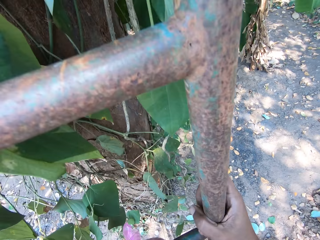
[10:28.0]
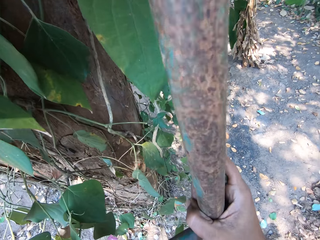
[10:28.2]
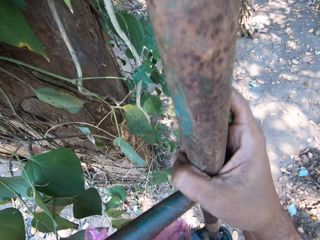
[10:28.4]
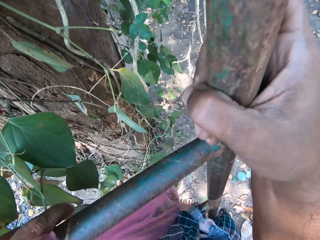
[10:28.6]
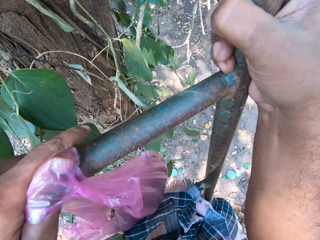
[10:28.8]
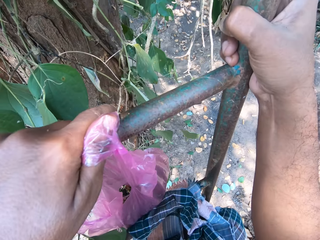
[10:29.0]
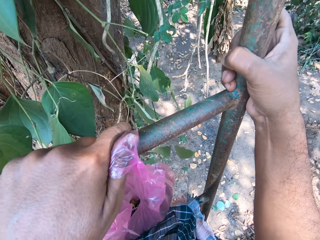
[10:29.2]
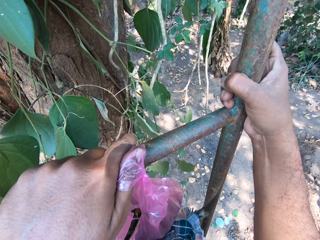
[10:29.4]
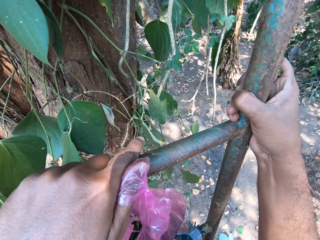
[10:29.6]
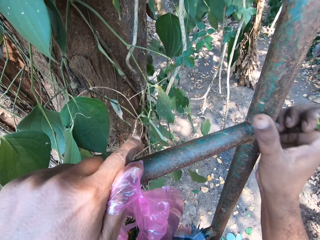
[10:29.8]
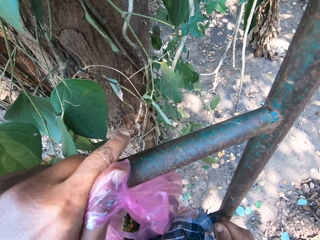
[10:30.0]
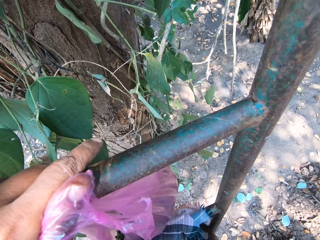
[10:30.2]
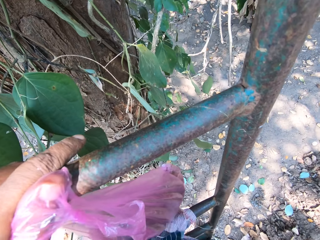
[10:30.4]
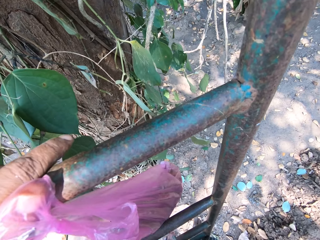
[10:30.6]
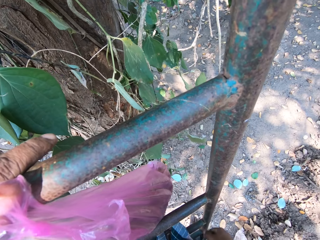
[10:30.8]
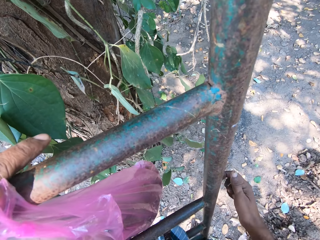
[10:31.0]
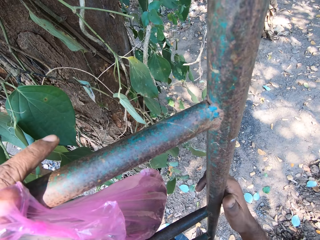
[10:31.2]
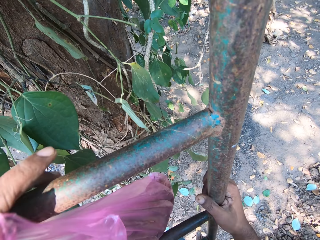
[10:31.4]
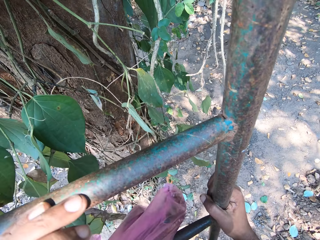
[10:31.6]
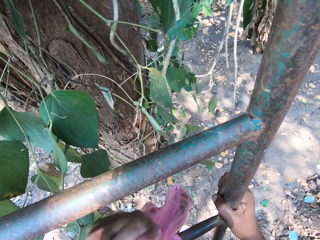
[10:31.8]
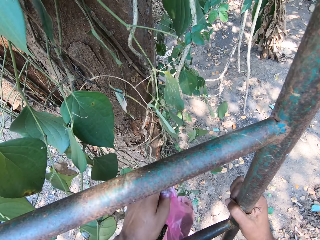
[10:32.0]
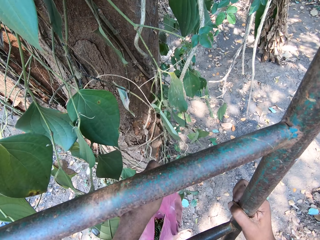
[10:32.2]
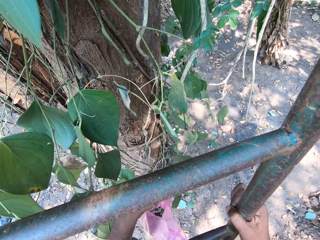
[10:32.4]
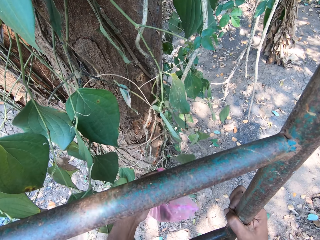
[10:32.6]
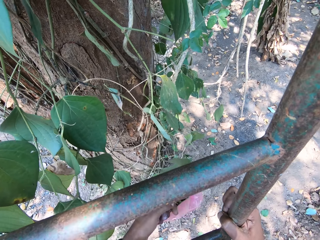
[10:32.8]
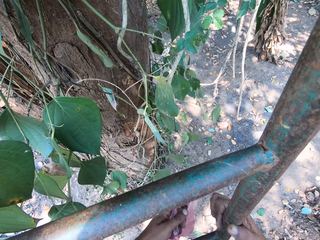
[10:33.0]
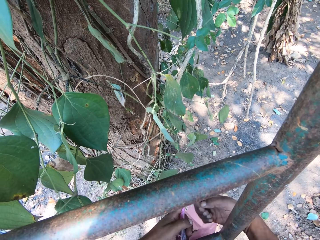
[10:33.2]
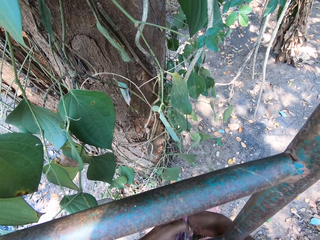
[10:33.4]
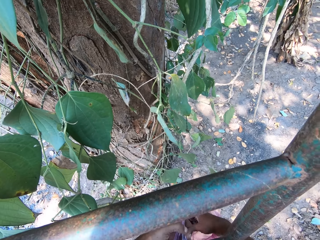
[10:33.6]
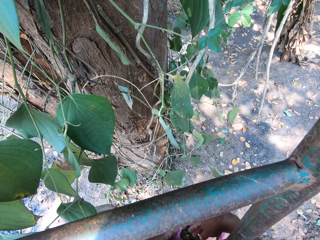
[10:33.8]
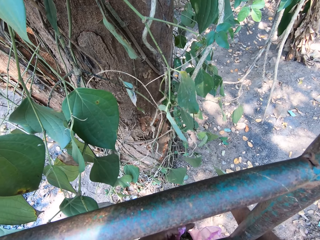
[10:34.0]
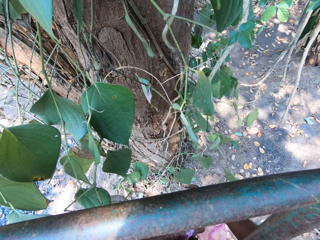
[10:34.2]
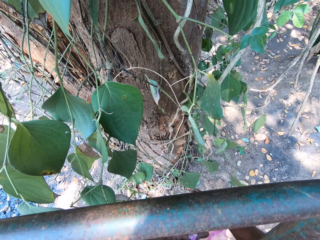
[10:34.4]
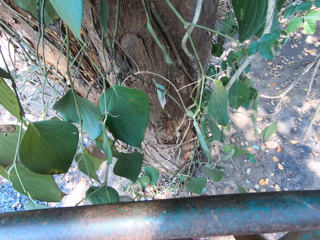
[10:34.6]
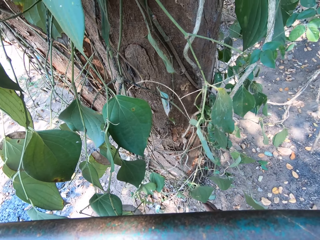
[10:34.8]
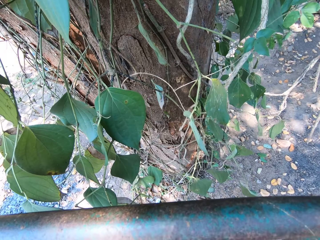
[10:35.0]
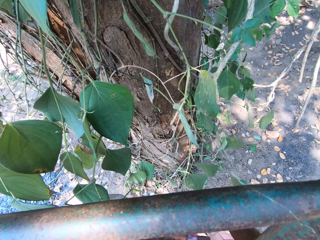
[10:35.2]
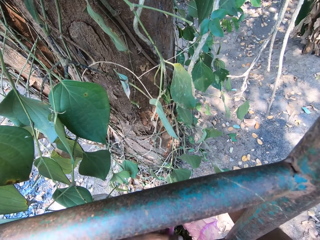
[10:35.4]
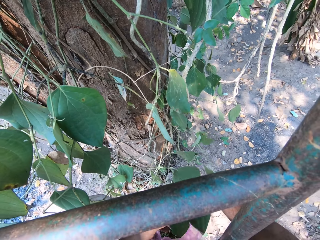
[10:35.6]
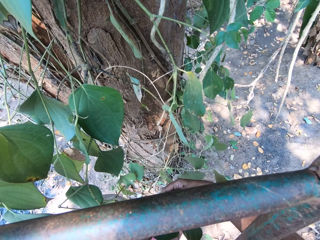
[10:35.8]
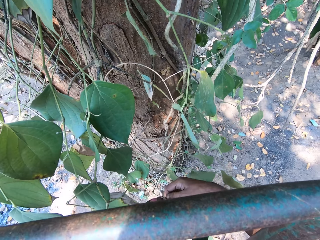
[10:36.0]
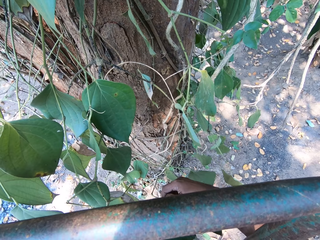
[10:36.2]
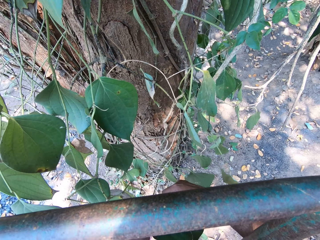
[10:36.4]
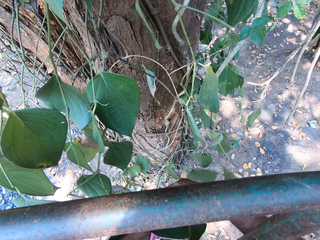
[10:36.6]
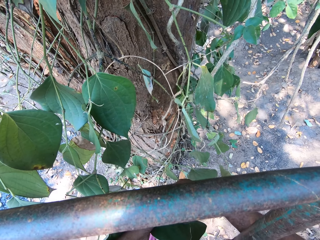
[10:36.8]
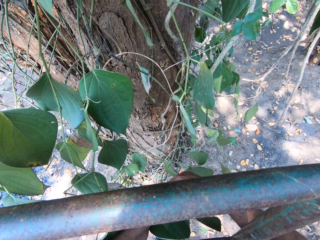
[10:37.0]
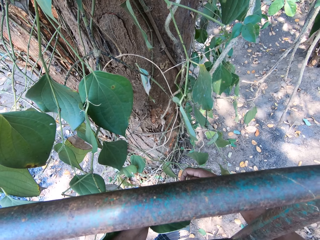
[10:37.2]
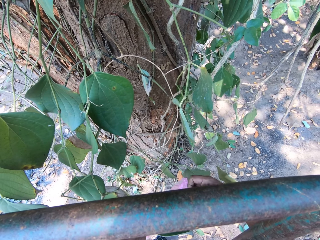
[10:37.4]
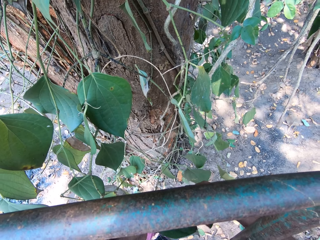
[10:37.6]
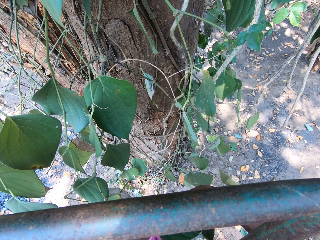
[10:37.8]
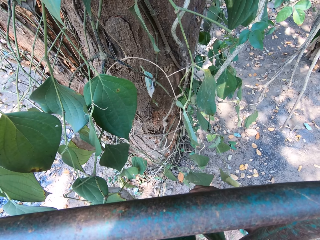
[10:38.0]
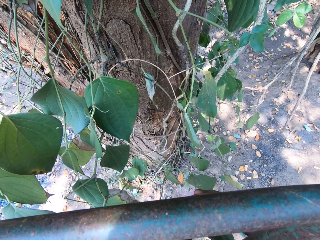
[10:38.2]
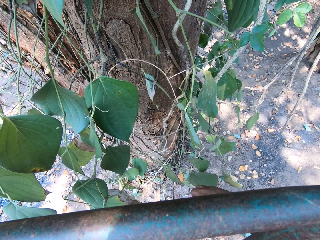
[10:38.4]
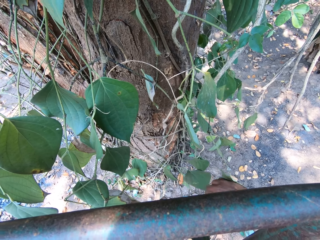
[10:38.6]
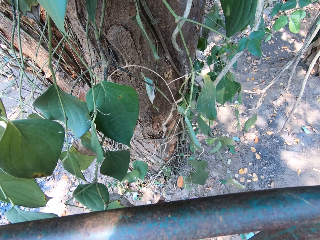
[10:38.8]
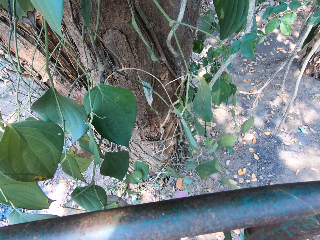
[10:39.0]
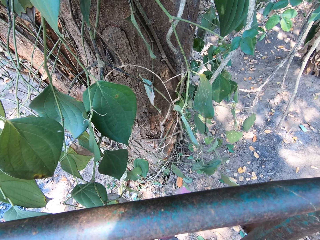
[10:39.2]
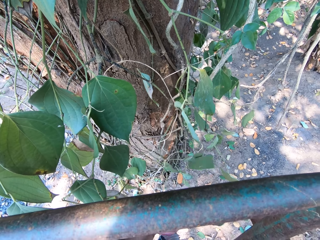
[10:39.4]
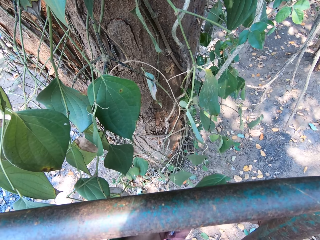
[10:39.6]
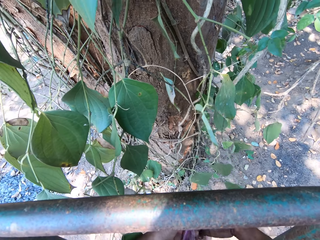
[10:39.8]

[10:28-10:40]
The camera wearer adjusts his cloth on the ladder with his right hand. He removes the cloth on the ladder. He holds the ladder with his right hand. He climbs down the ladder. He puts the fruits in a plastic bag with his right hand. He plucks the fruits from the tree with his right hand.

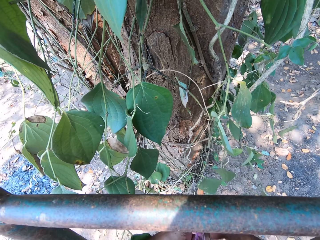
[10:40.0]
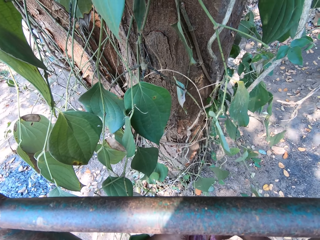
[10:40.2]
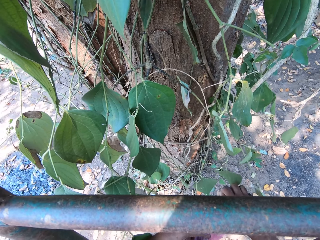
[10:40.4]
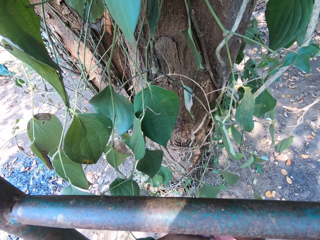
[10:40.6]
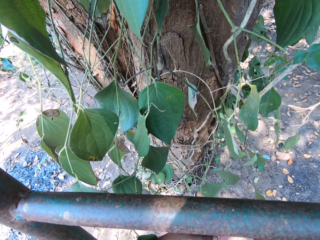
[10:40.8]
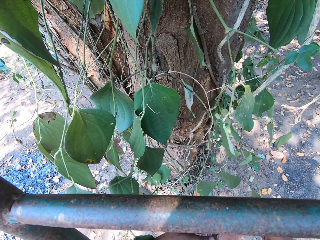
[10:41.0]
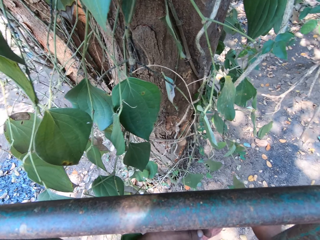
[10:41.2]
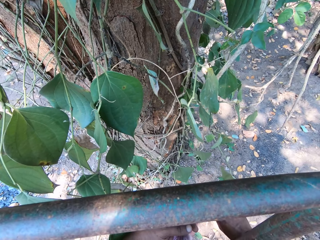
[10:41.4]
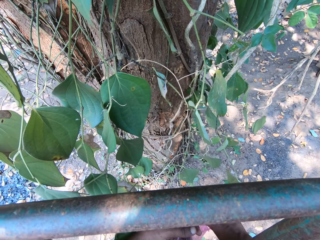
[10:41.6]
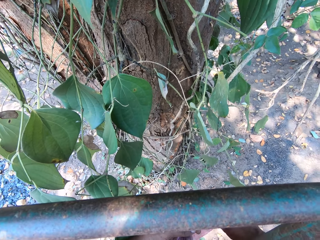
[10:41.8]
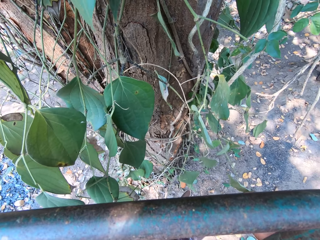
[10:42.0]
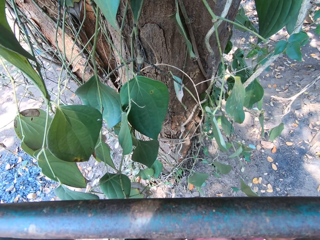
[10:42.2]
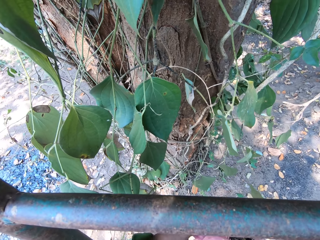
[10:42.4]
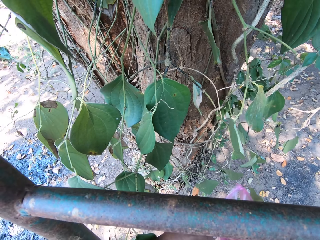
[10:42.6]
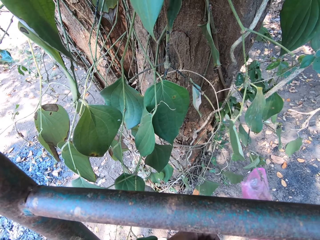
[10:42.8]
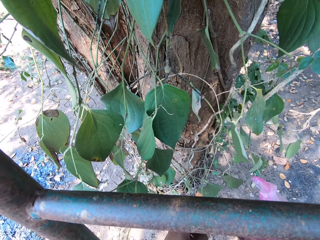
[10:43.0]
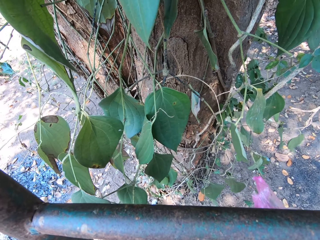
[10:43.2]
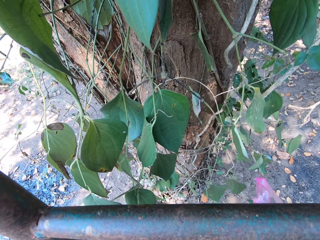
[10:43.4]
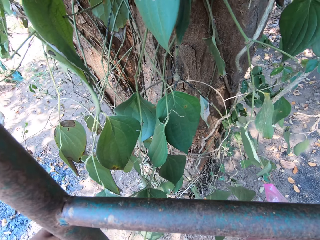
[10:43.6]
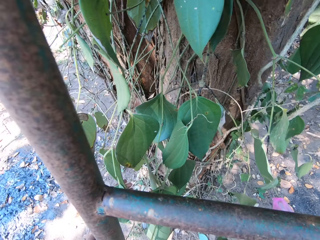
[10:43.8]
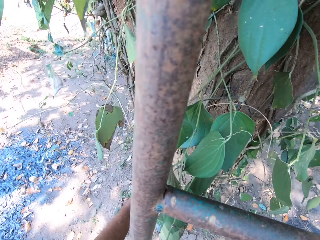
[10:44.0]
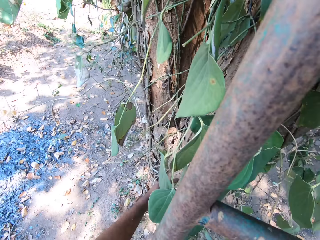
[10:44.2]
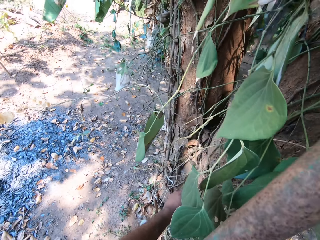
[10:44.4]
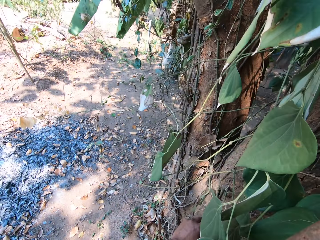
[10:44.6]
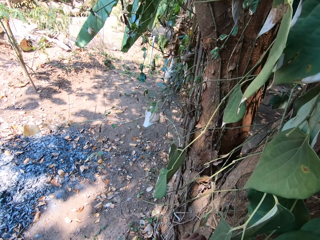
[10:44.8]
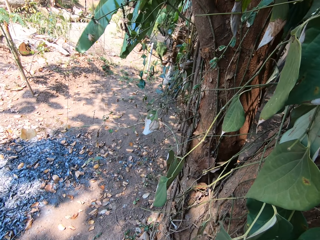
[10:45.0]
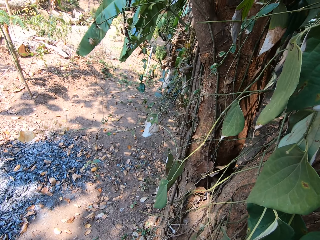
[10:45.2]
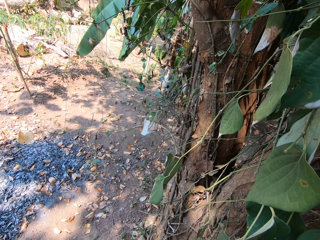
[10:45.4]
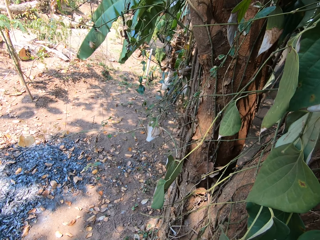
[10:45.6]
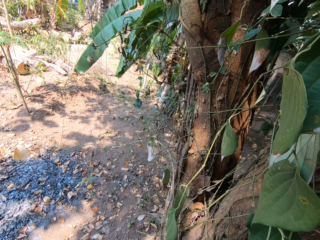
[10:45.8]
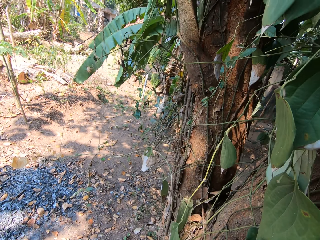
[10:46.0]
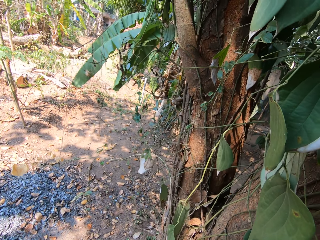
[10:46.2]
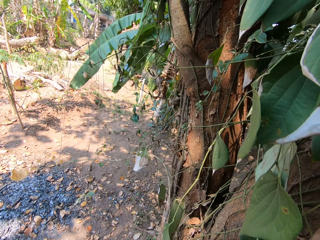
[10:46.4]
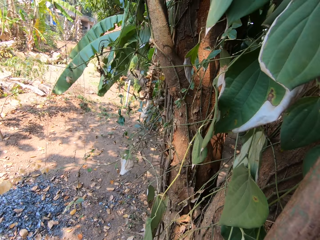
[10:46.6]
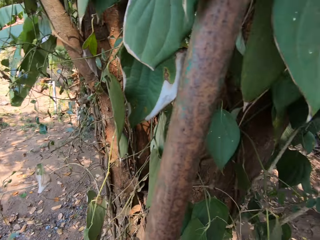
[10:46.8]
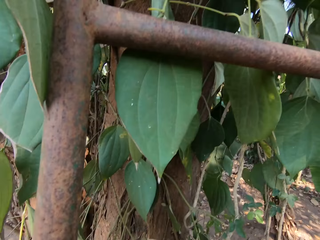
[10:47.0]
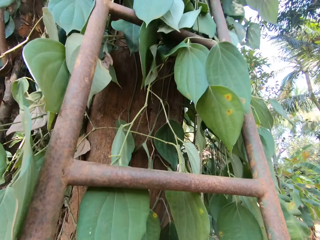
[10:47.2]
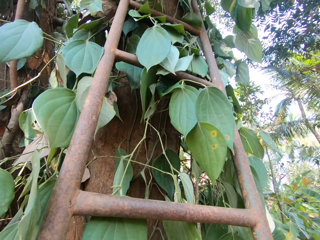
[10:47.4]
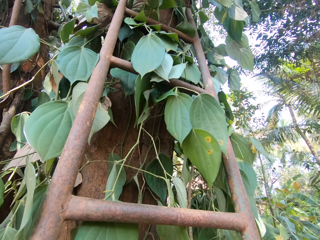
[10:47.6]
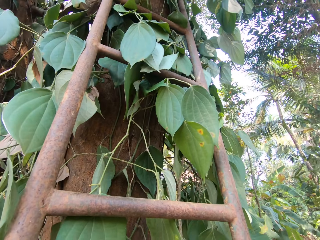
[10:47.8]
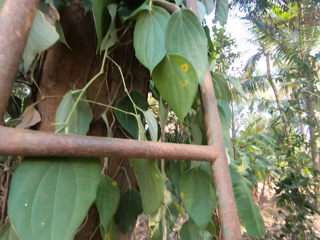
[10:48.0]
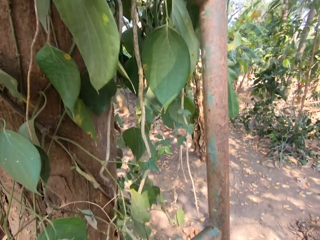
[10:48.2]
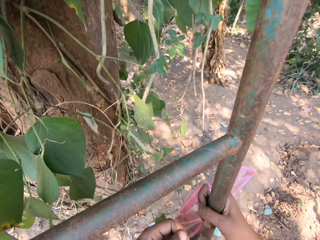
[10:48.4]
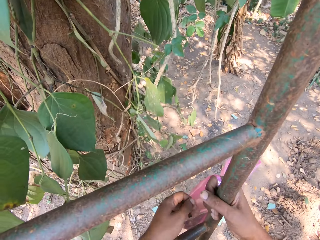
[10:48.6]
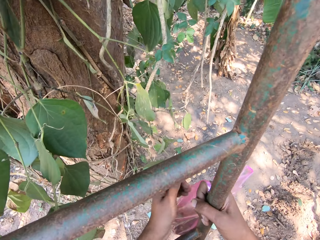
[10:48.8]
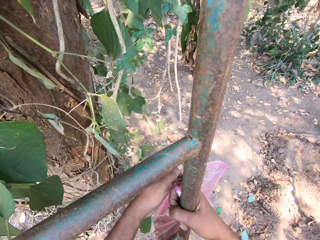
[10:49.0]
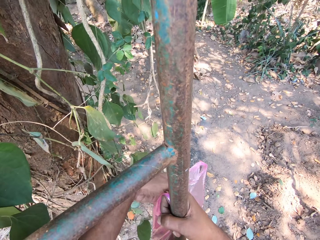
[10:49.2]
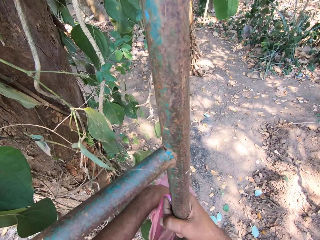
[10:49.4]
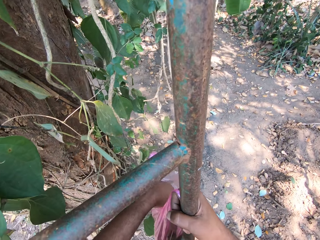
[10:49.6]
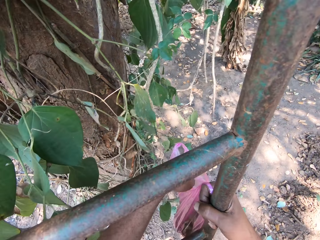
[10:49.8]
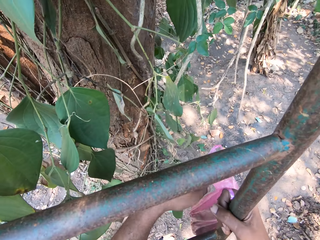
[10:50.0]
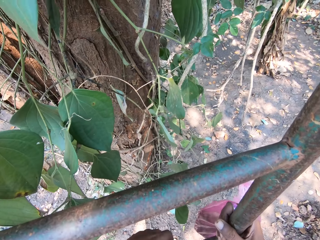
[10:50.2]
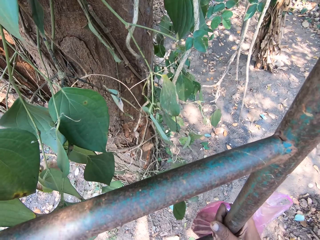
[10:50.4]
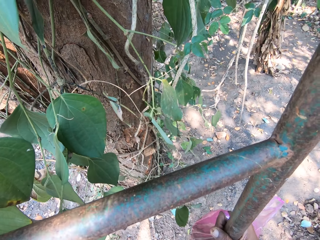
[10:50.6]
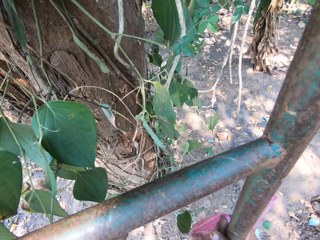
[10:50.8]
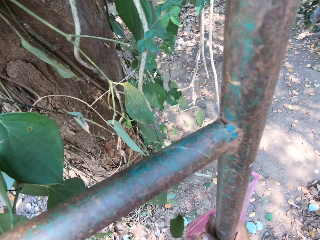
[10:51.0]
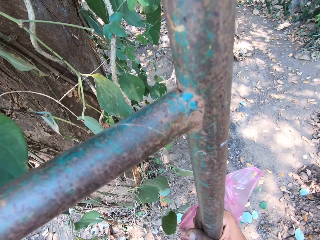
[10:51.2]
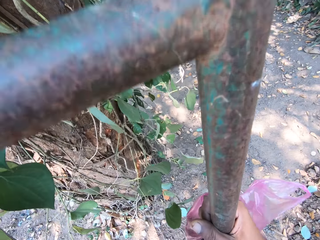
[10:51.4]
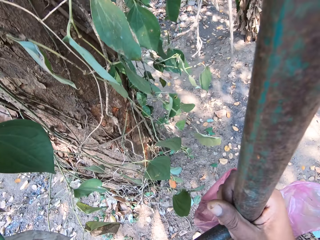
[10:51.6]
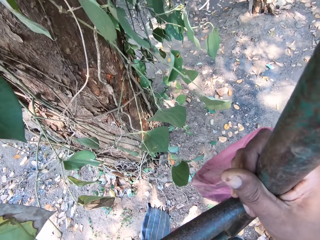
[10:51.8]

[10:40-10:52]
The camera wearer holds the nylon bag. He puts the fruits in a plastic bag with his right hand. He plucks the fruits from the tree with his right hand. He looks around. He puts the fruits in the plastic bag with his left hand. He puts the fruits in the plastic bag with his left hand again.
